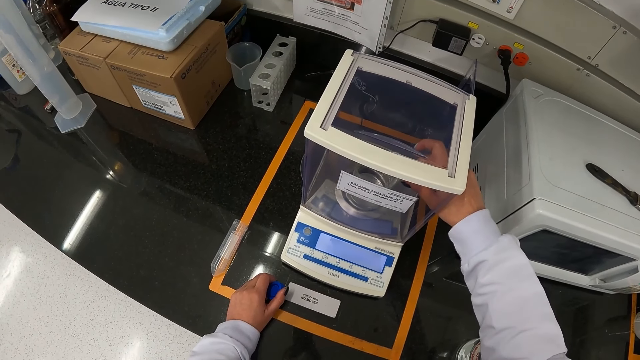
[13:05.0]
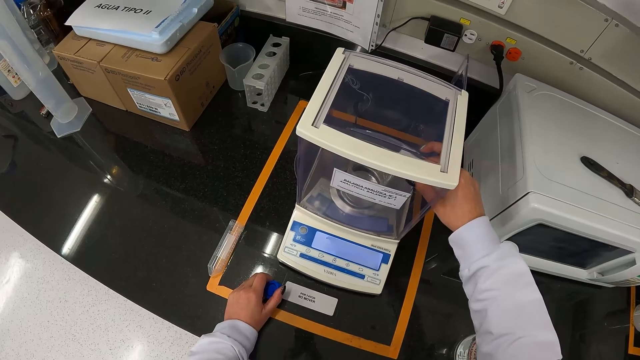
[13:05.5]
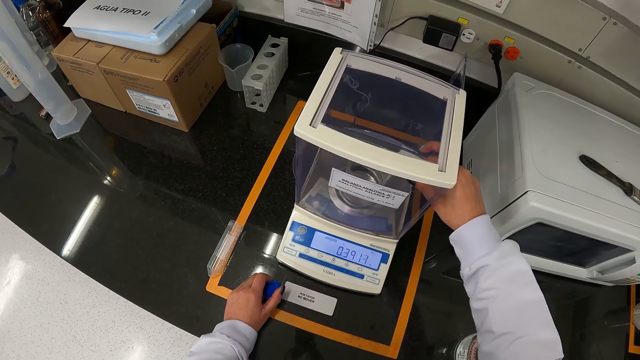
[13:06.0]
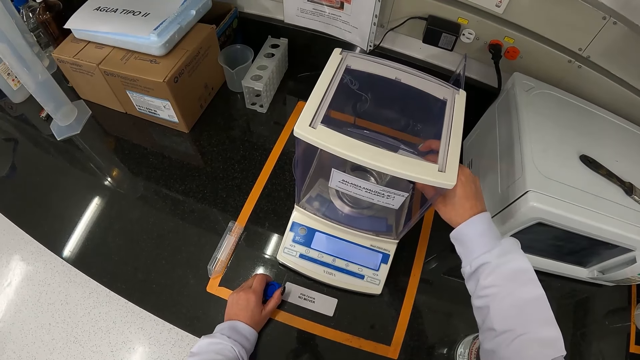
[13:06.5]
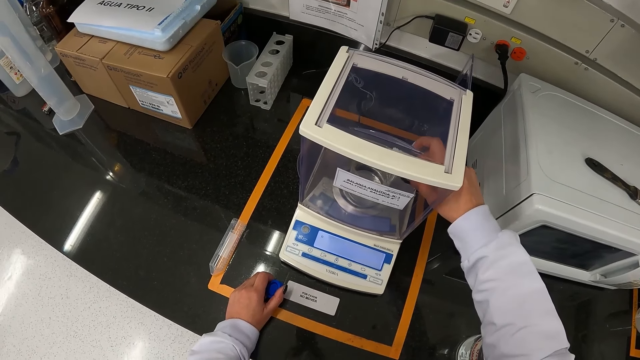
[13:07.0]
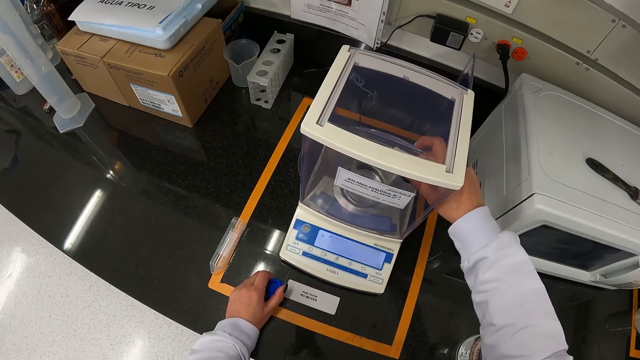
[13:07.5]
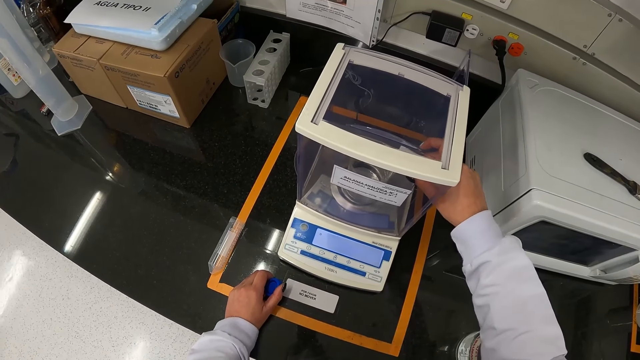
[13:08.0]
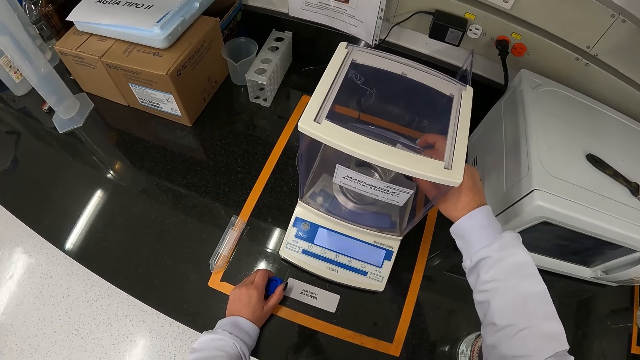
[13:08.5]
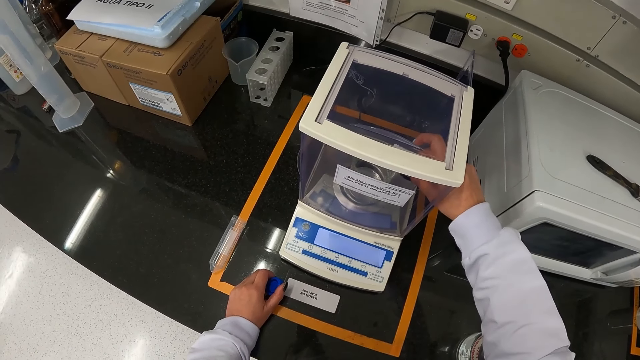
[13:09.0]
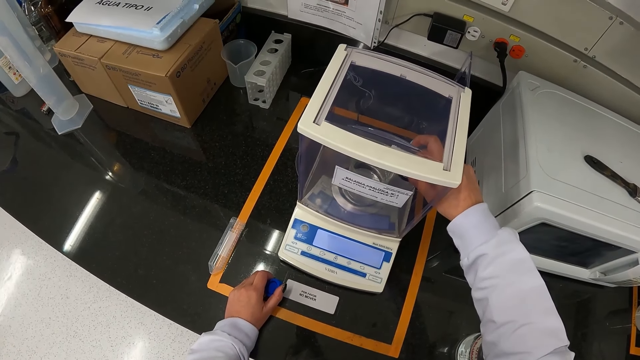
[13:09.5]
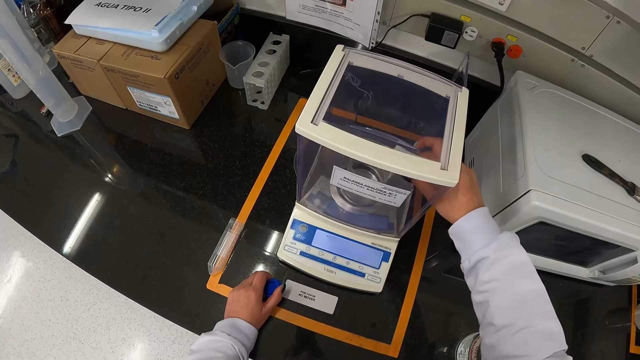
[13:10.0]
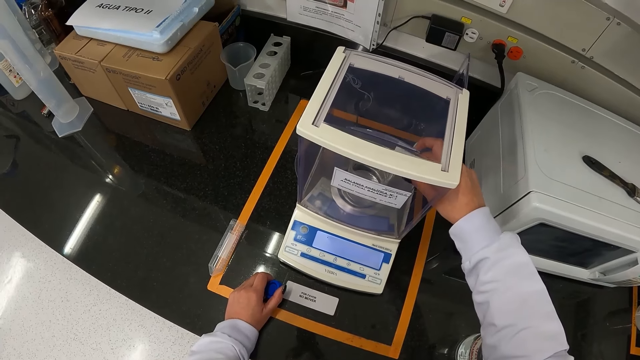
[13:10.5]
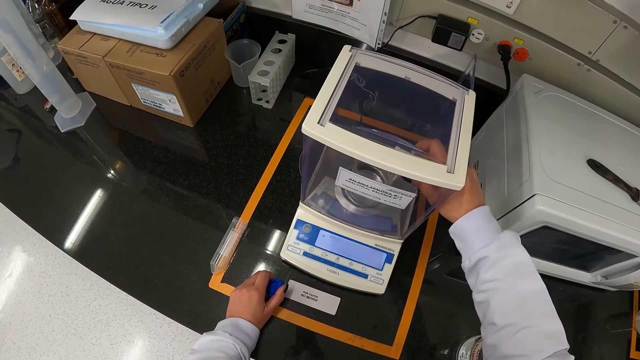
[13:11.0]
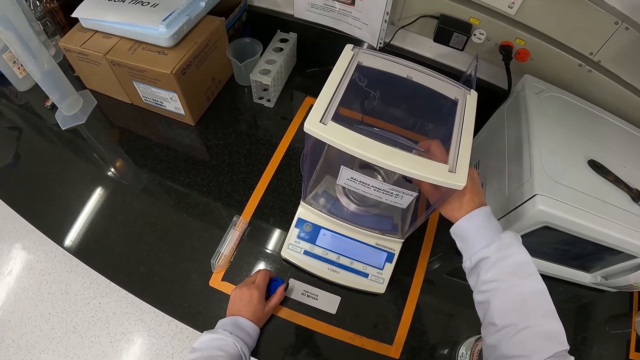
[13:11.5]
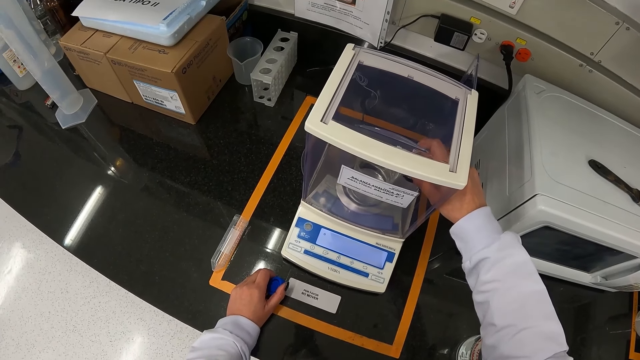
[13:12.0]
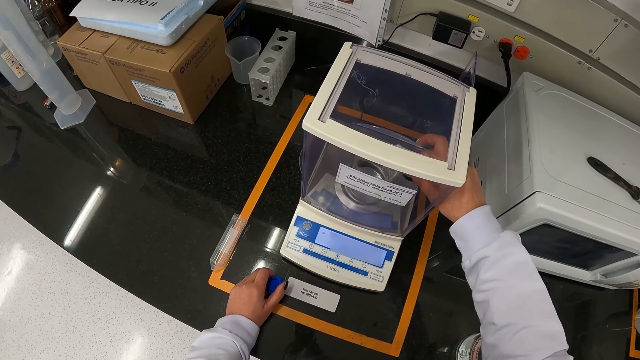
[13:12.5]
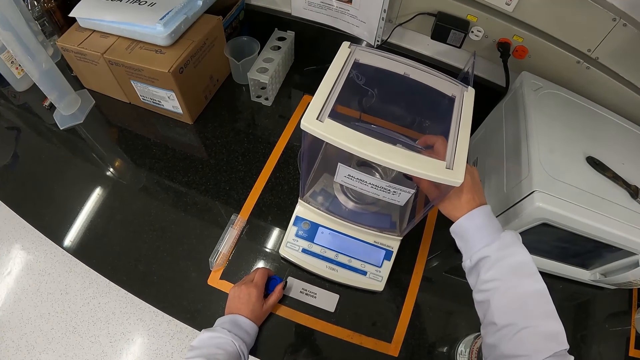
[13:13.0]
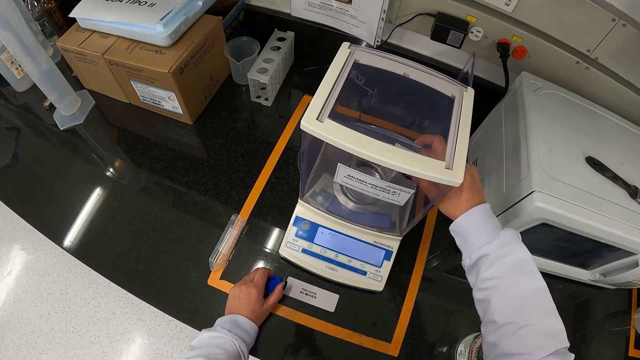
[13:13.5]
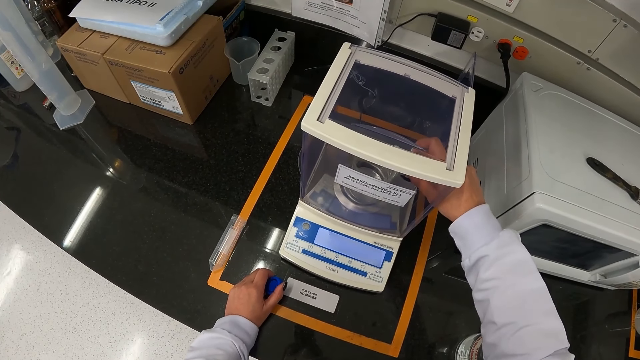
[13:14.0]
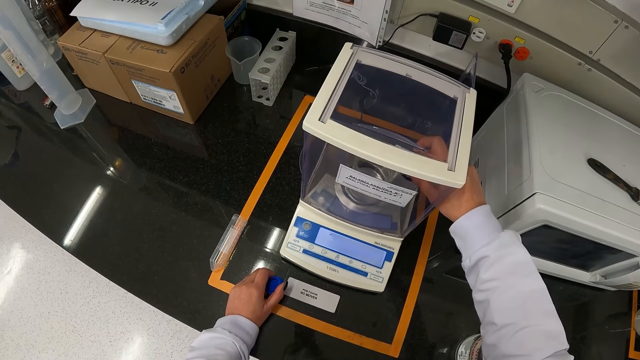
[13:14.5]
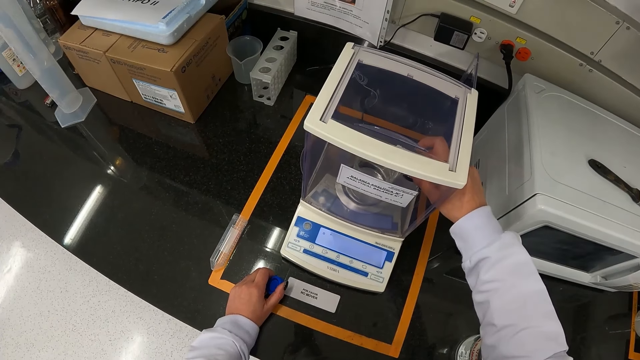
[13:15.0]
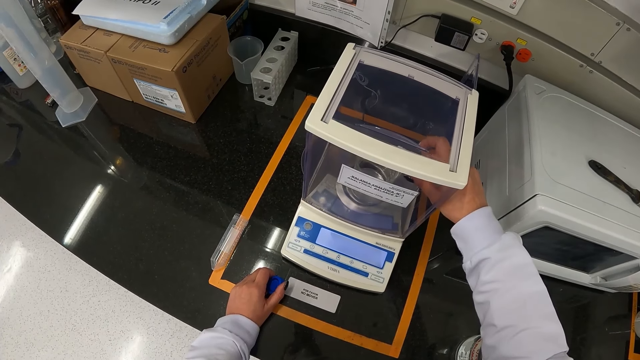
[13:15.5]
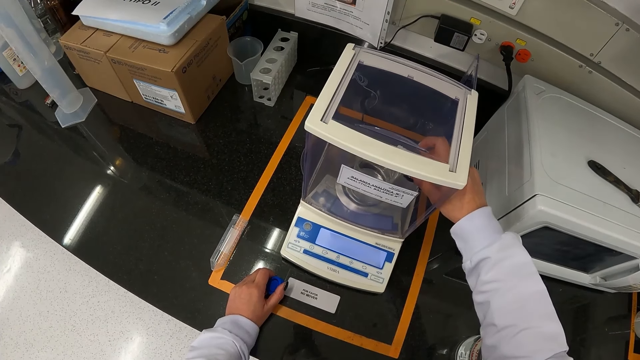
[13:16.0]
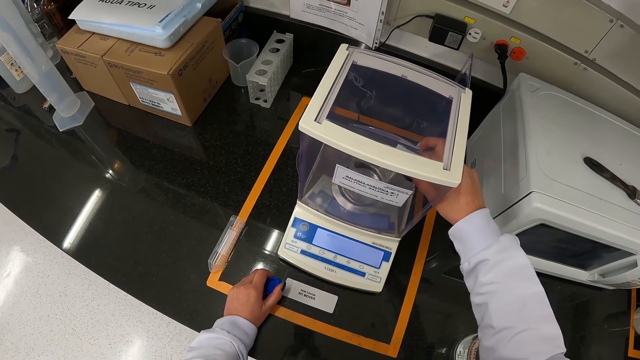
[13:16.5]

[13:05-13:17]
The camera wearer pours the chemical in the centrifuge tube into the beaker in the analytical balance with her right hand.

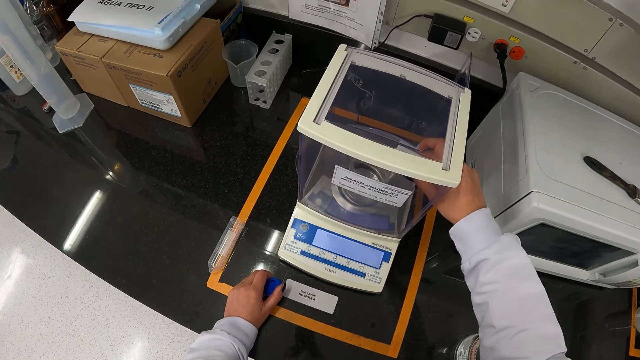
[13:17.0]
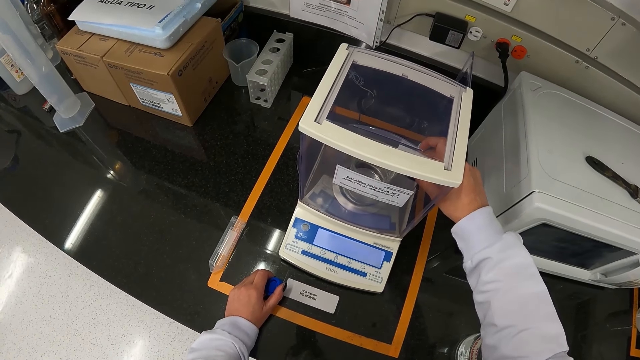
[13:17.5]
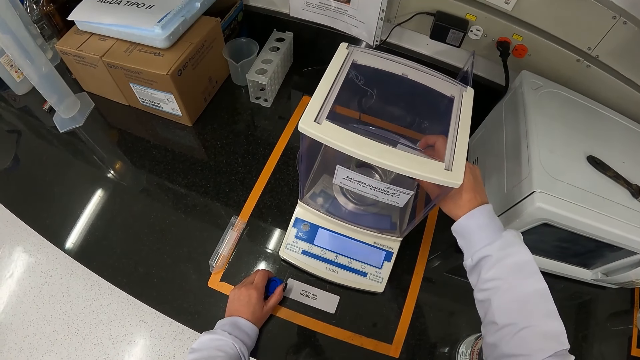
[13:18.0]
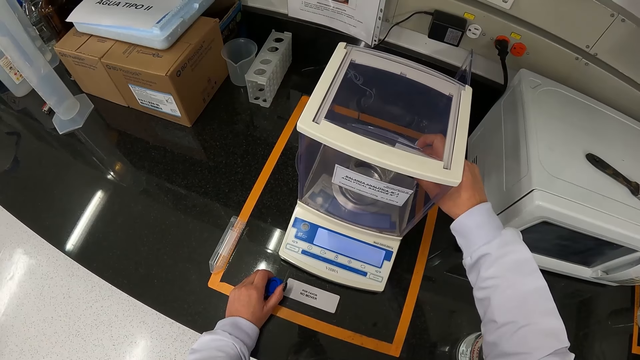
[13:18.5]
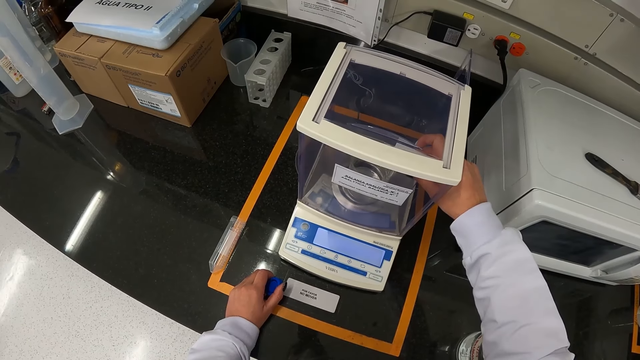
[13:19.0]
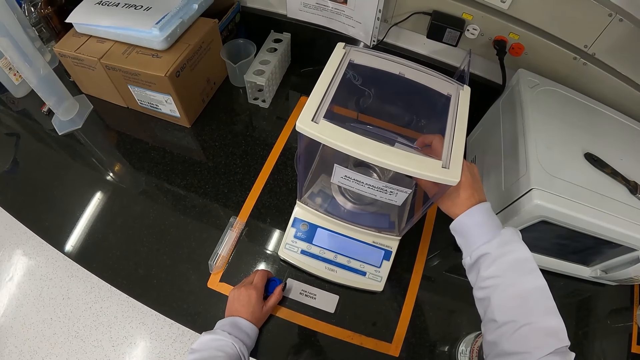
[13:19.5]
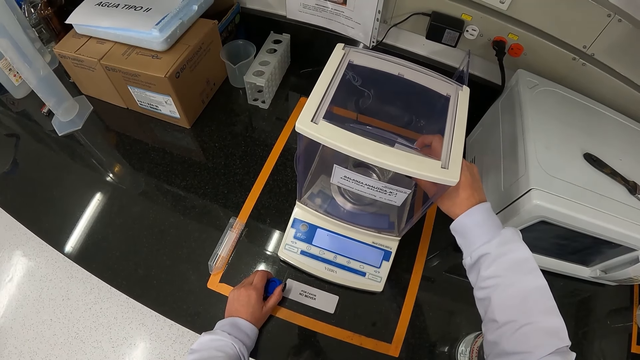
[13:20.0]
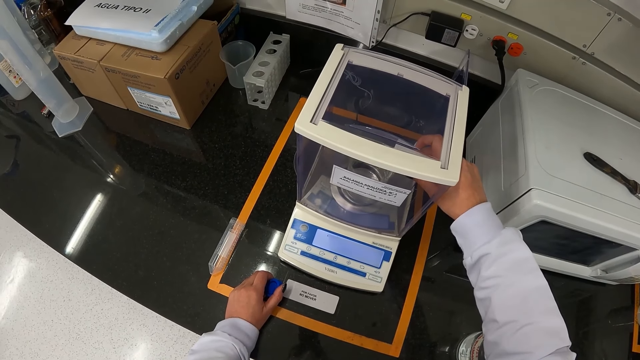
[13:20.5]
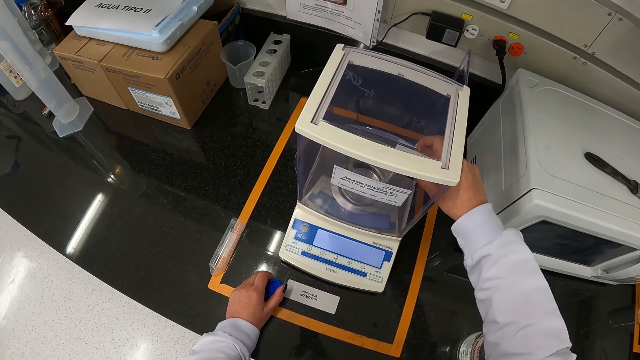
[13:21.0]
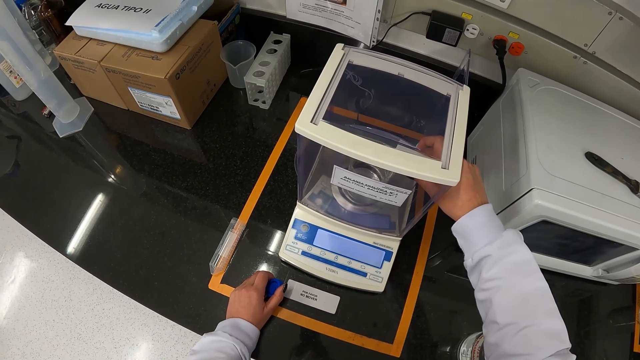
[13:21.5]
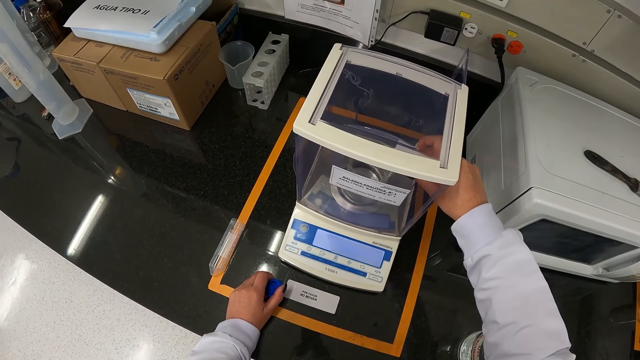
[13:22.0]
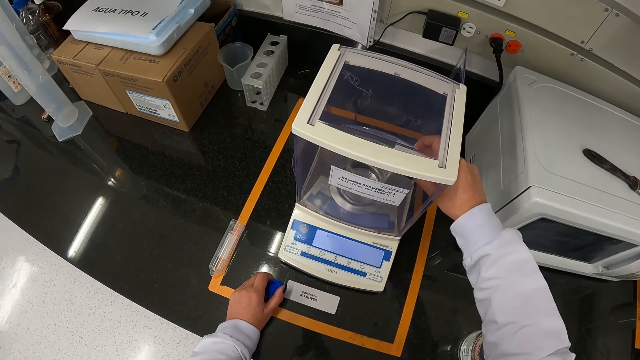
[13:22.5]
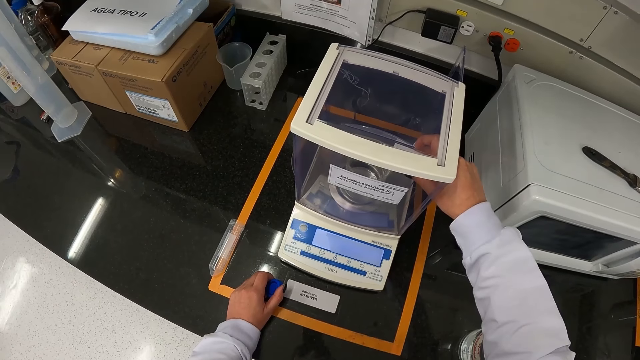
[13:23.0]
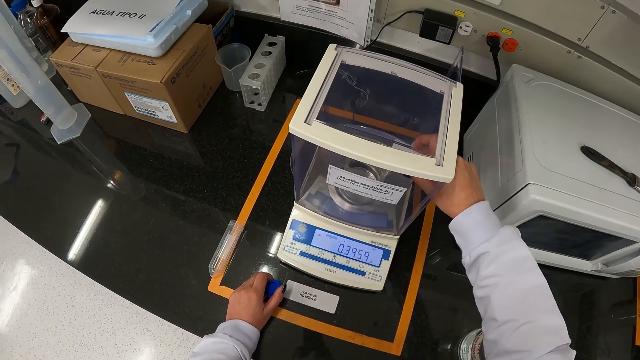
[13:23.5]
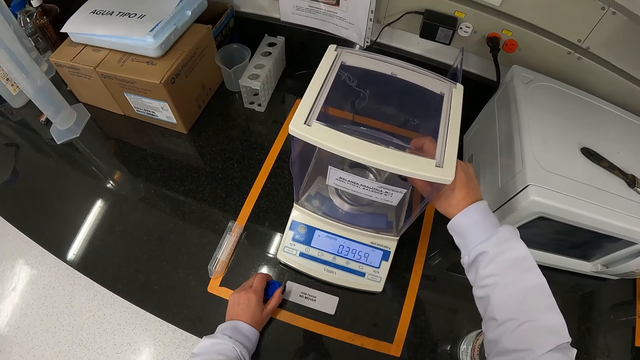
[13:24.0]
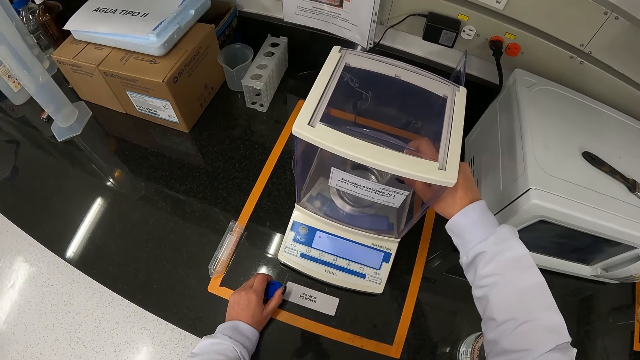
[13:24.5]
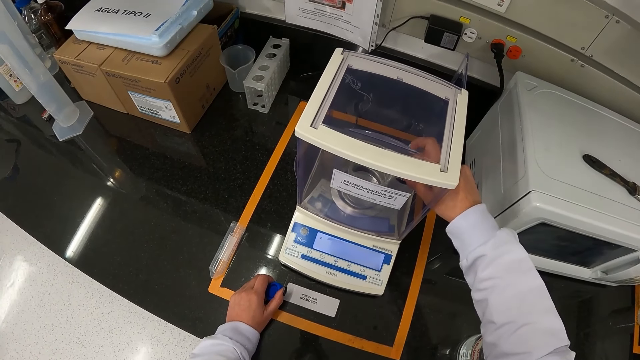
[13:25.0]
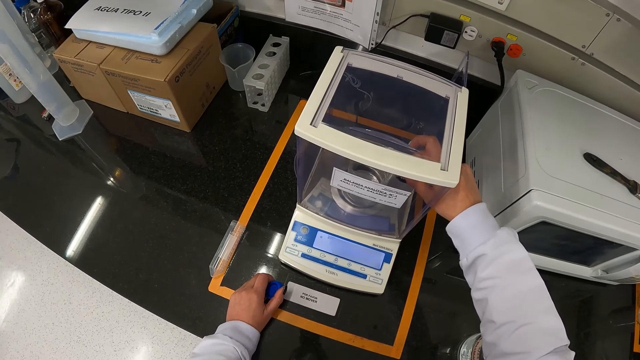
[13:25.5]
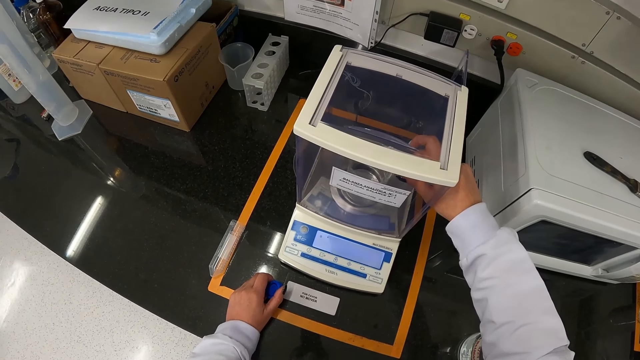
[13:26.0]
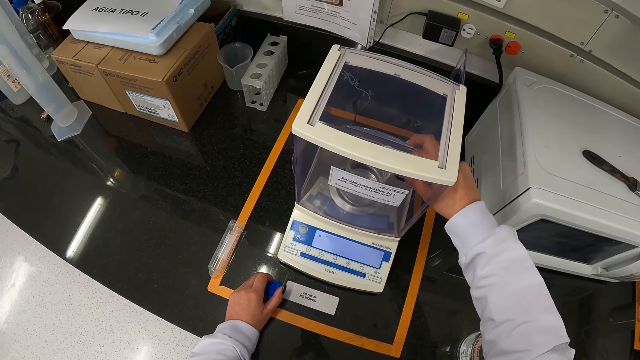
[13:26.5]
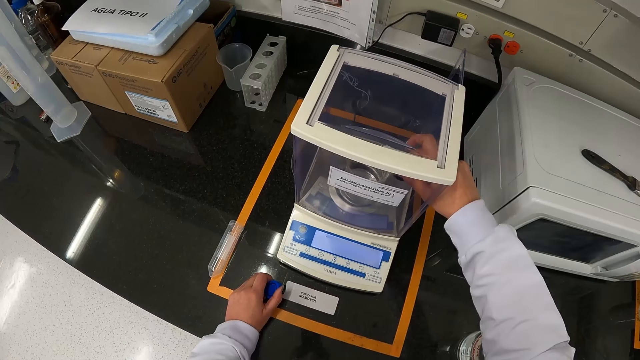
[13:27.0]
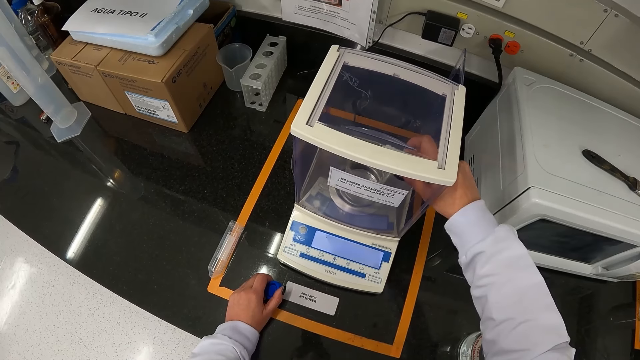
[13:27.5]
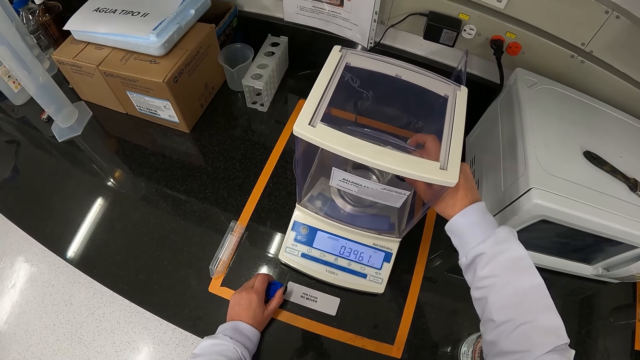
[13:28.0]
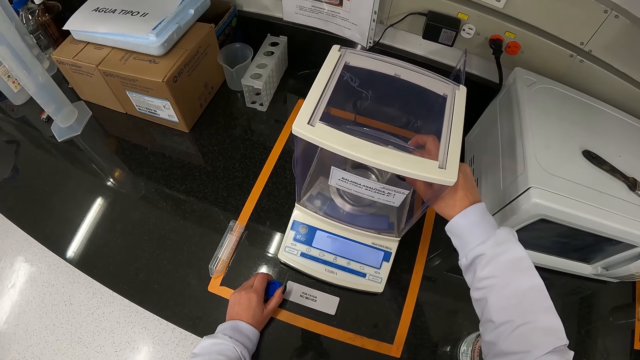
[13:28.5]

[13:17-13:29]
The camera wearer pours the chemical in the centrifuge tube into the beaker in the analytical balance with her right hand.
